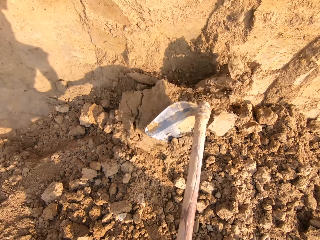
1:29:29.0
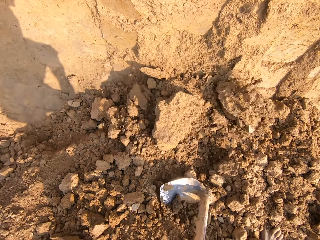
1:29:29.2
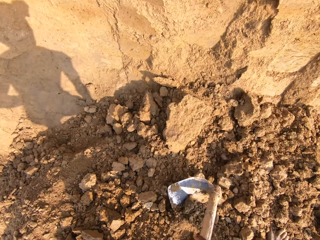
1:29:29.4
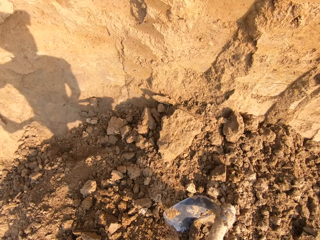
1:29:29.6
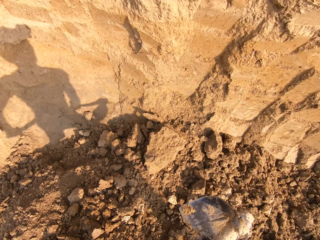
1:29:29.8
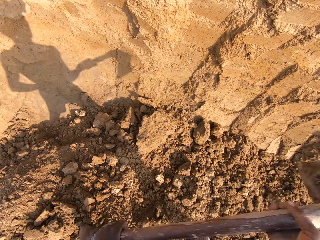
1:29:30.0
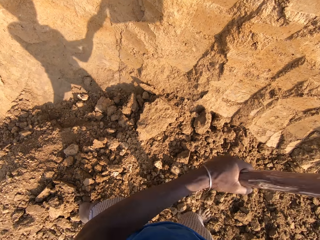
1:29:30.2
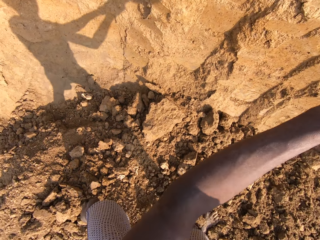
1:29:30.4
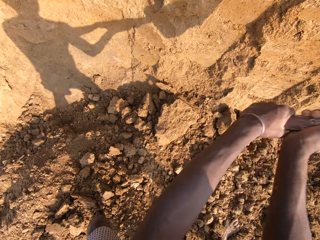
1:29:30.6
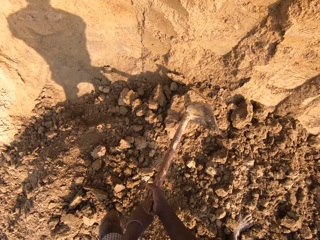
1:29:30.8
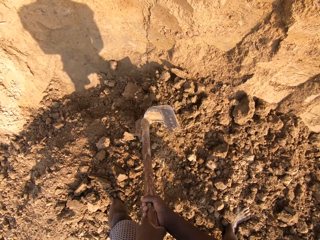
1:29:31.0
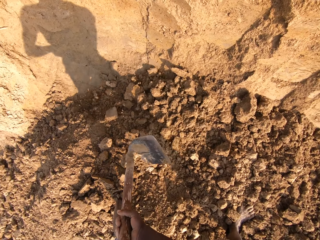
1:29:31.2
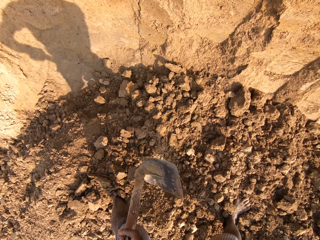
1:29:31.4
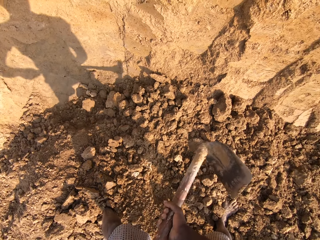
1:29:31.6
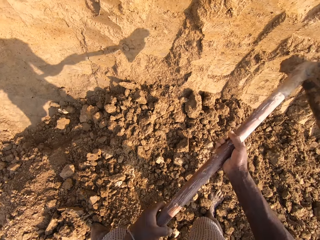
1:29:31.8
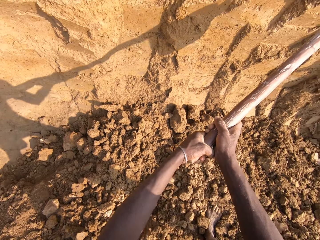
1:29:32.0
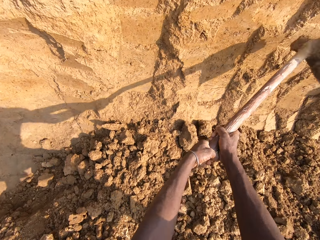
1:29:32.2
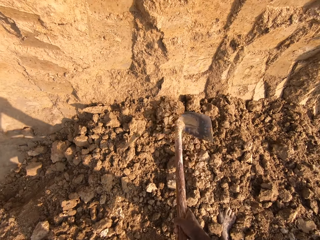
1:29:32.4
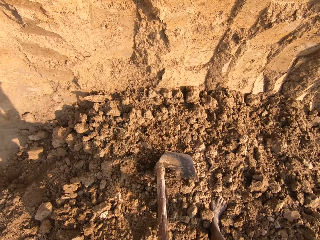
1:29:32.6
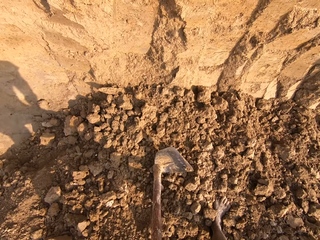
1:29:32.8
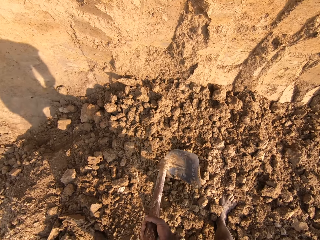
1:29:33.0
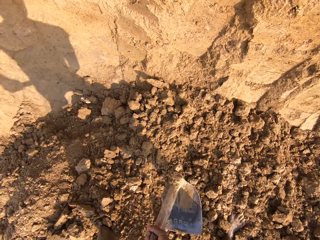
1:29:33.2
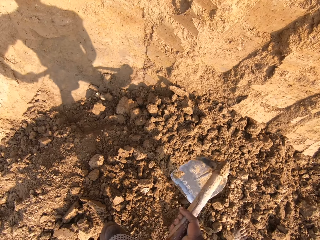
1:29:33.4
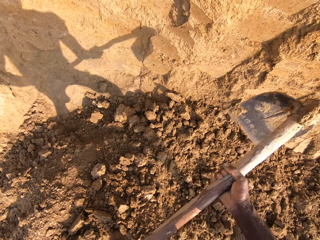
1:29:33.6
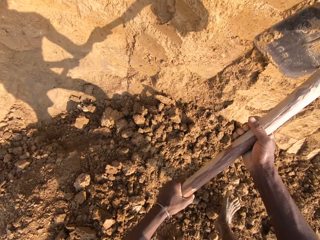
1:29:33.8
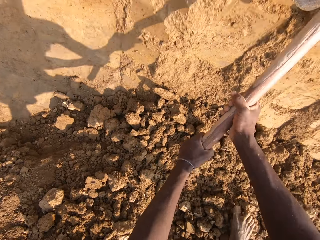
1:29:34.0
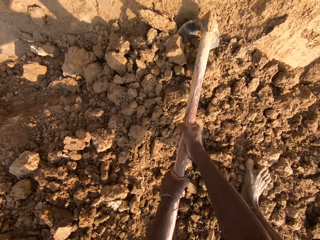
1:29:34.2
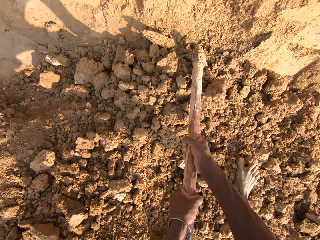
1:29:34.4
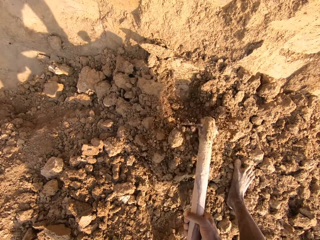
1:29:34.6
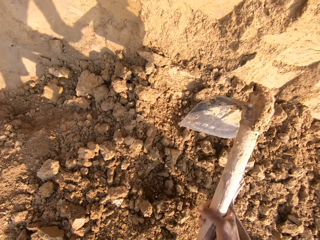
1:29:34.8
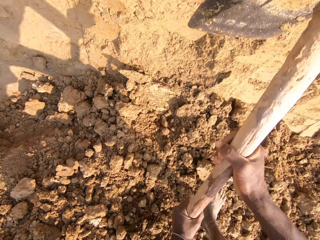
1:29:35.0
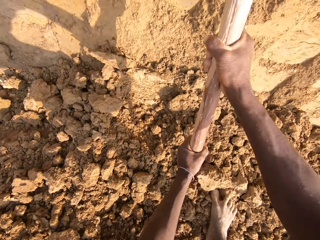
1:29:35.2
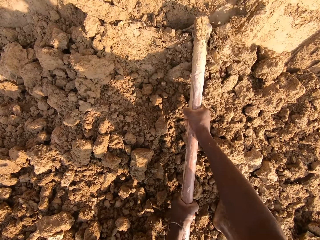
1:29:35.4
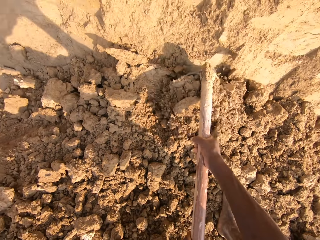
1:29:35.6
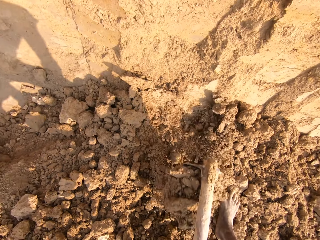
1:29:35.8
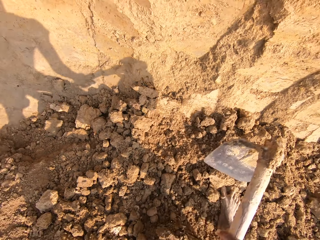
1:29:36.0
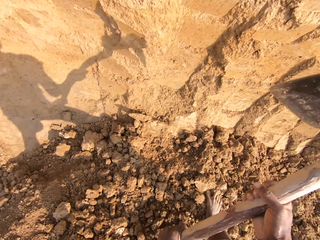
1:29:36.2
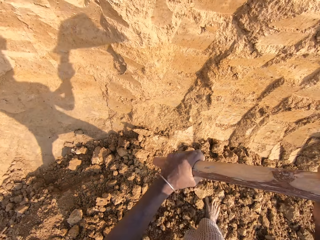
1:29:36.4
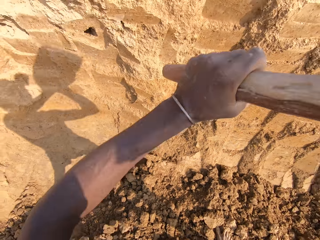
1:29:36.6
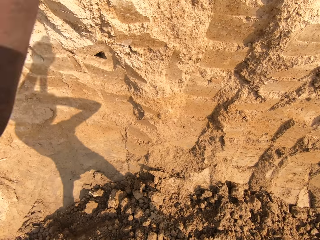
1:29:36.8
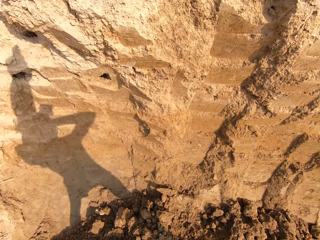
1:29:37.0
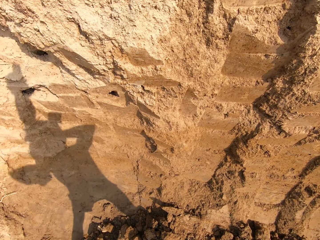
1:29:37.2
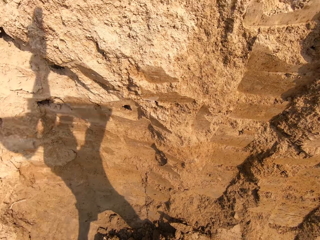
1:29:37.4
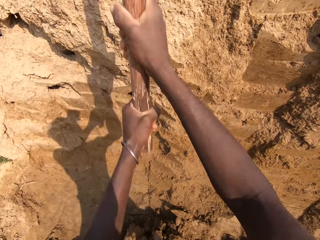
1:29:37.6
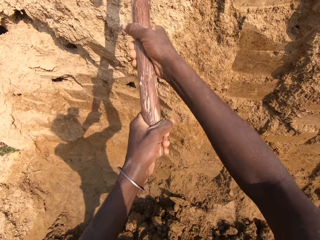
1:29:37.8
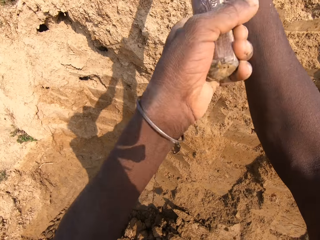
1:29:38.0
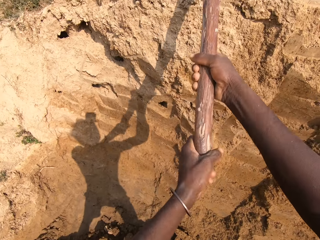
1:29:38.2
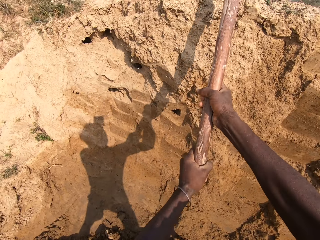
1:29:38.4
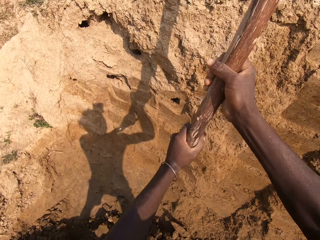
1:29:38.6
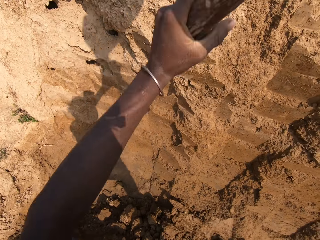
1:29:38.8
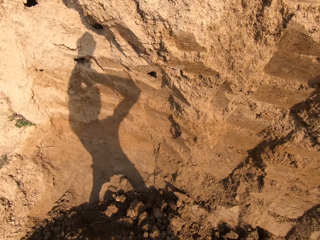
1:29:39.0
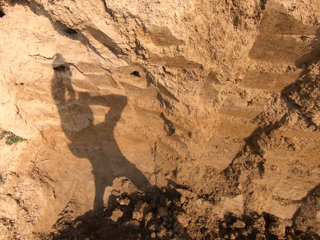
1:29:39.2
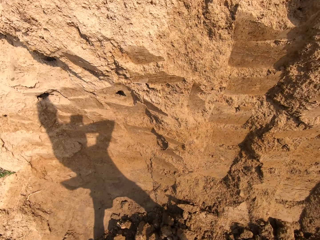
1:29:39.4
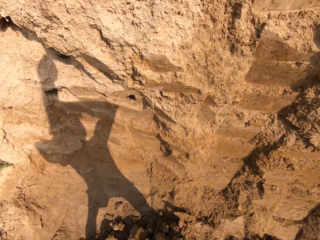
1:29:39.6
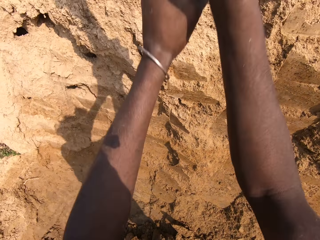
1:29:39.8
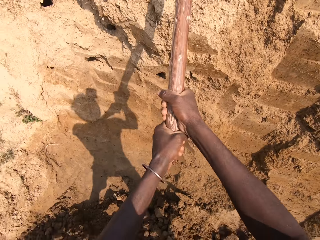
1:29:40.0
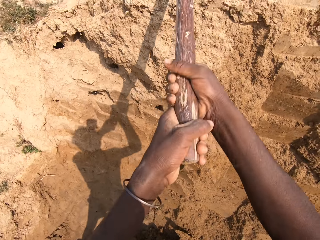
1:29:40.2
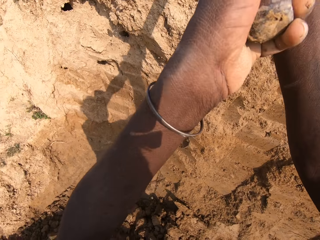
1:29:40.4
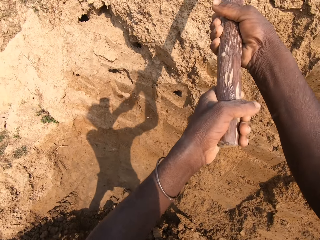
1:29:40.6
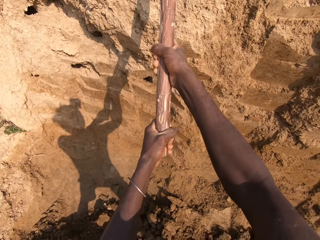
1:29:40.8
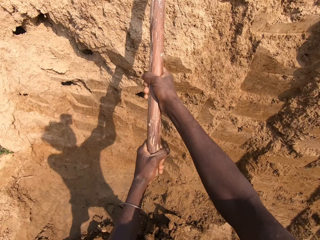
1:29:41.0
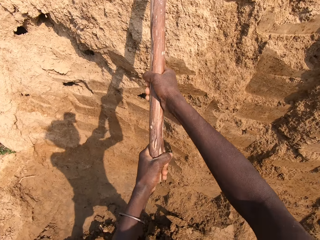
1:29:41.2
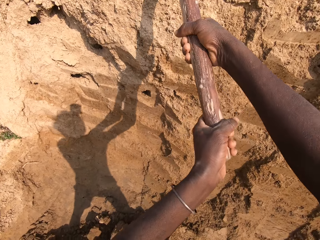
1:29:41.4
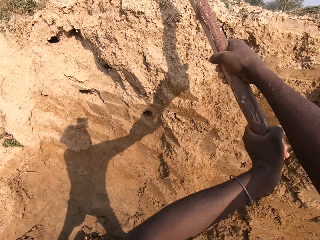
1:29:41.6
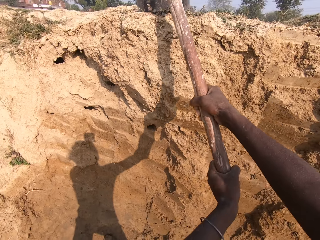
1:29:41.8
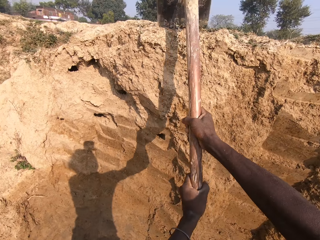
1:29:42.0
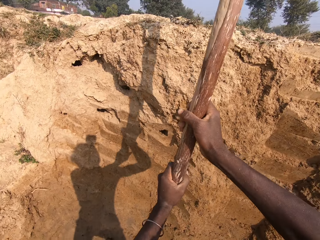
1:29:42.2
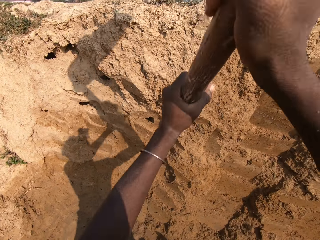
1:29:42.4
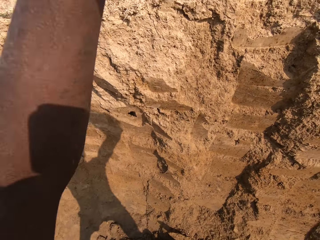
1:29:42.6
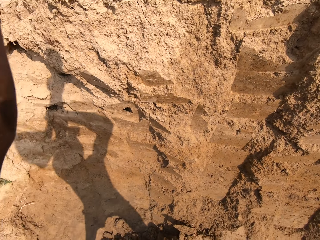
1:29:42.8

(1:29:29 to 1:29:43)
The camera wearer breaks the soil into small particles. They dig sand with the hoe. They break sand with the hoe.

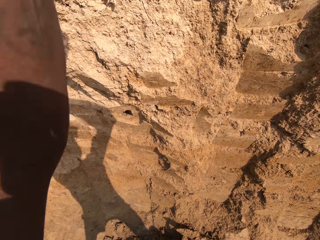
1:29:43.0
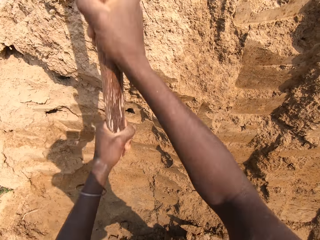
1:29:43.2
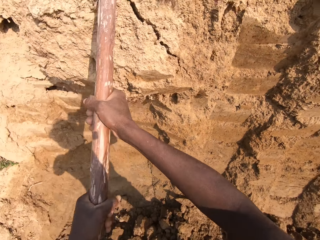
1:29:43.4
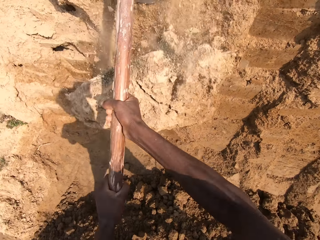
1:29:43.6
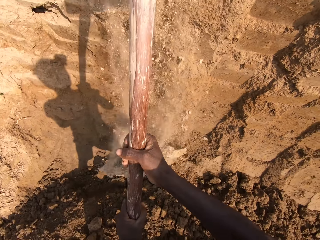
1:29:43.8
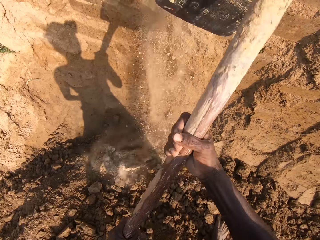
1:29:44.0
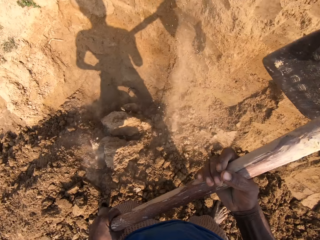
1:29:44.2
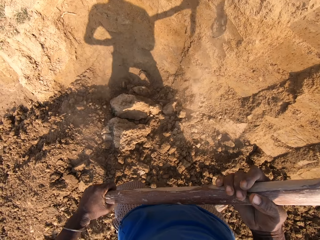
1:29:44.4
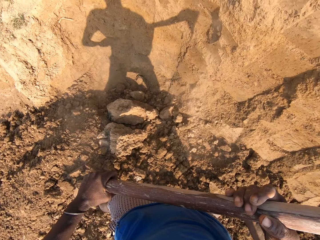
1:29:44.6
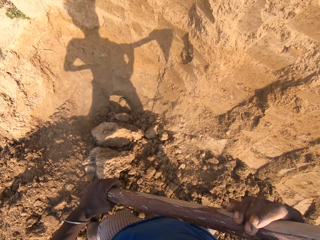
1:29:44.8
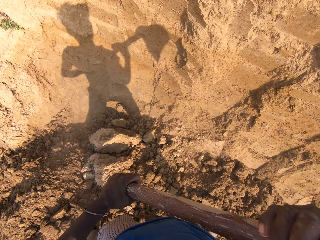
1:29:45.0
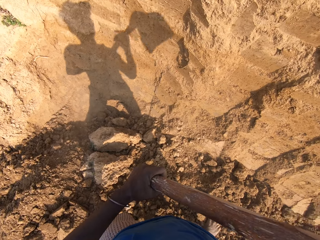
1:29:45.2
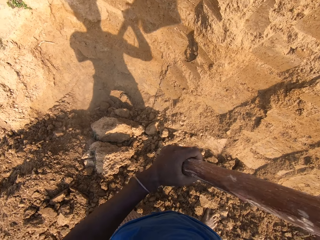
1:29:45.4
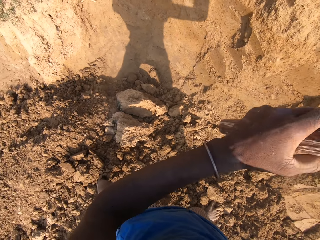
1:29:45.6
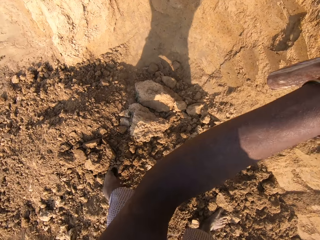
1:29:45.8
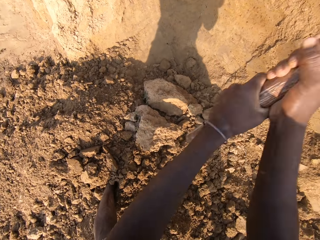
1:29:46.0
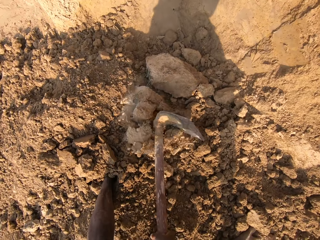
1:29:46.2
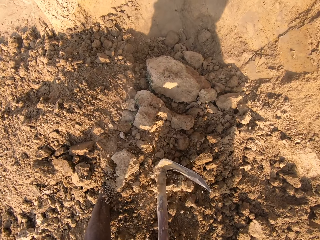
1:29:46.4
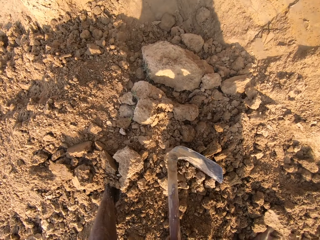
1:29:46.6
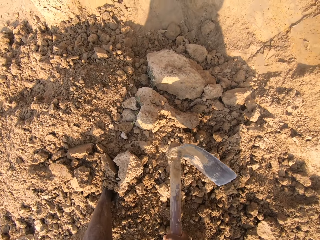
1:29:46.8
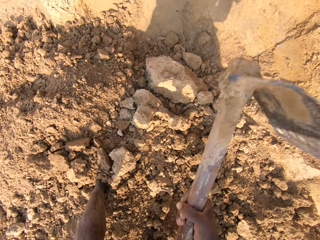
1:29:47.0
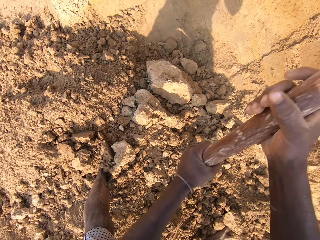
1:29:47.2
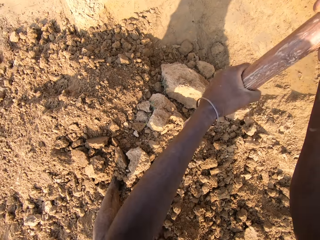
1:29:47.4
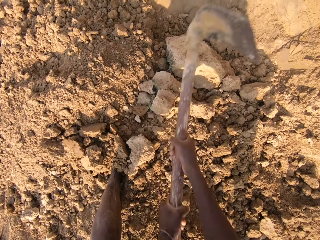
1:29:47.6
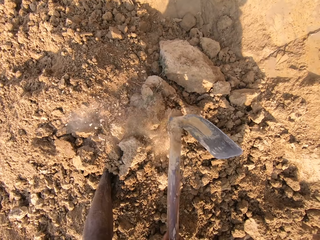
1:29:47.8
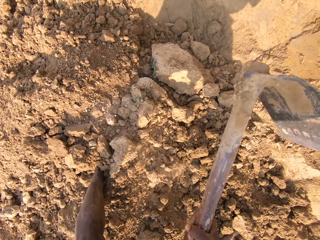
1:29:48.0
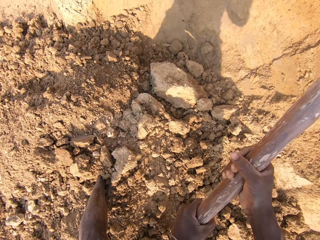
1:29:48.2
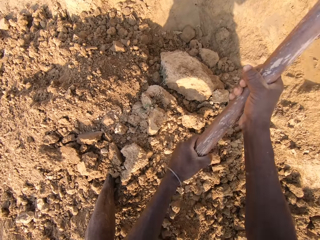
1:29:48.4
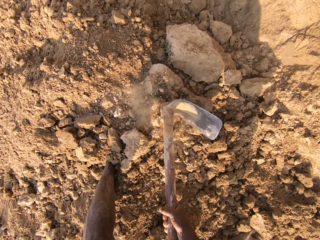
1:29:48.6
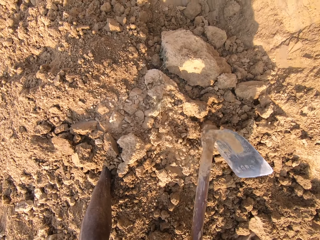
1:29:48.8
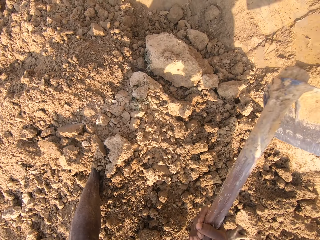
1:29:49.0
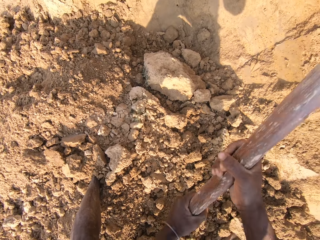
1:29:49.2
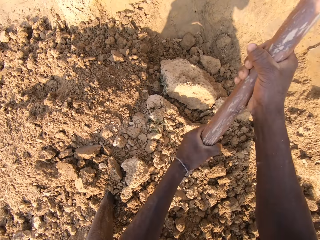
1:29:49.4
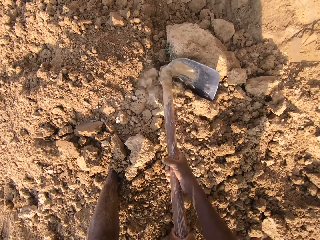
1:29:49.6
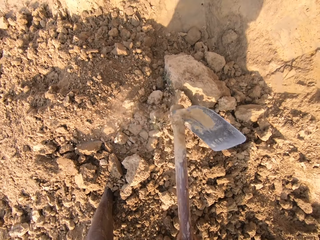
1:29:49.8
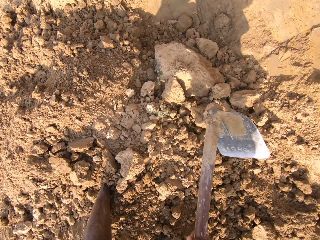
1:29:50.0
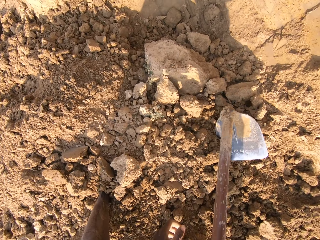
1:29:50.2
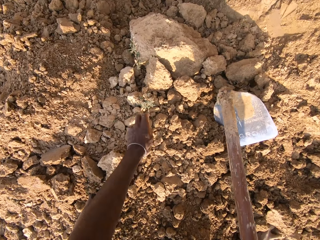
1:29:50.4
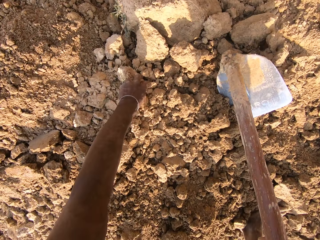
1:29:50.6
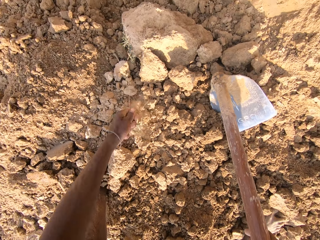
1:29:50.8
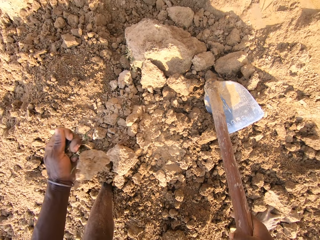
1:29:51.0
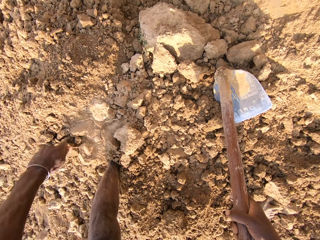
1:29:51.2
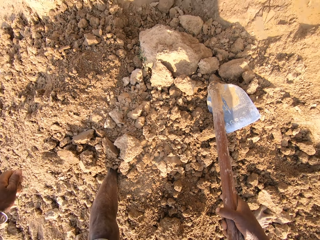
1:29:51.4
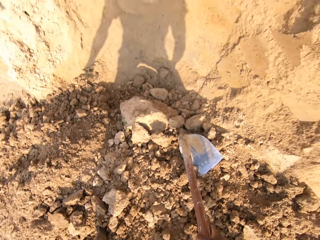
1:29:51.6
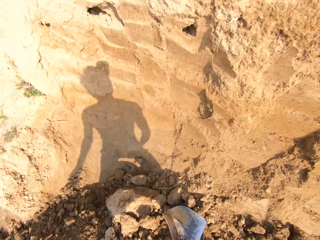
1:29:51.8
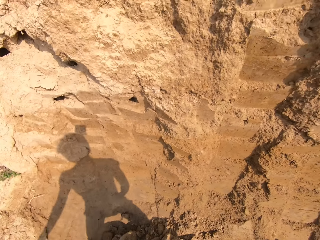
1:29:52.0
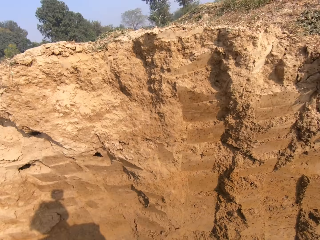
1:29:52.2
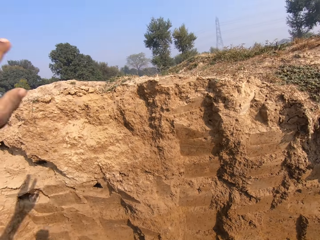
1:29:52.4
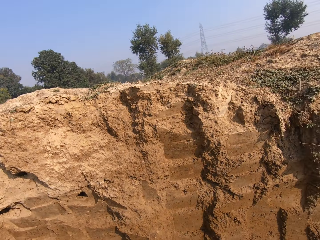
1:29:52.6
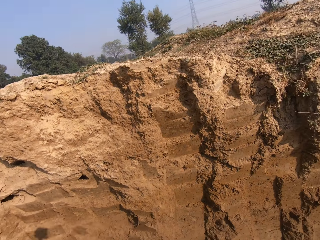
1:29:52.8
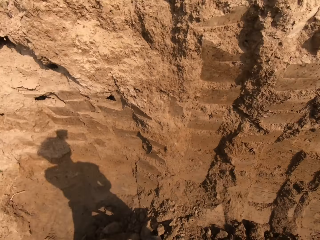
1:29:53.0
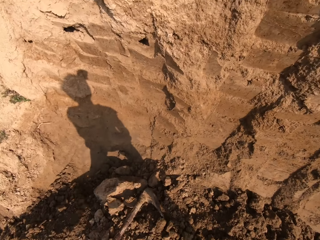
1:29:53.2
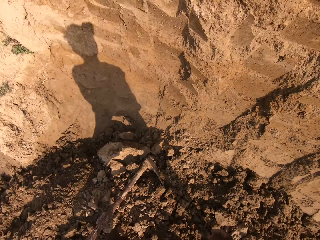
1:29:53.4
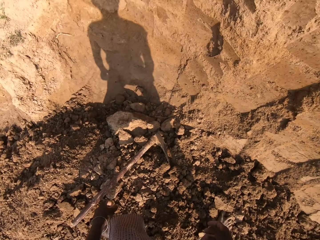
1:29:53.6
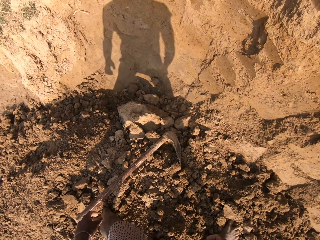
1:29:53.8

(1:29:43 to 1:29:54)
The camera wearer breaks the soil into small particles. They pick up a nylon from the sand. They put down the hoe.
